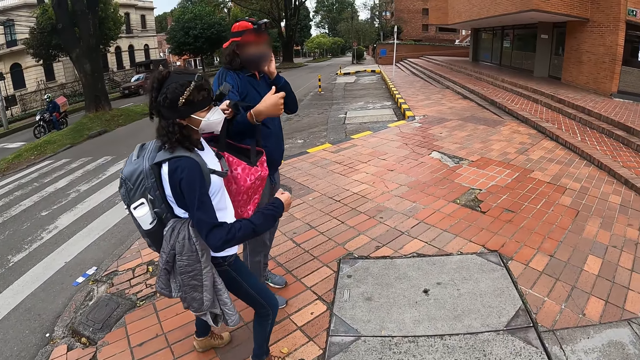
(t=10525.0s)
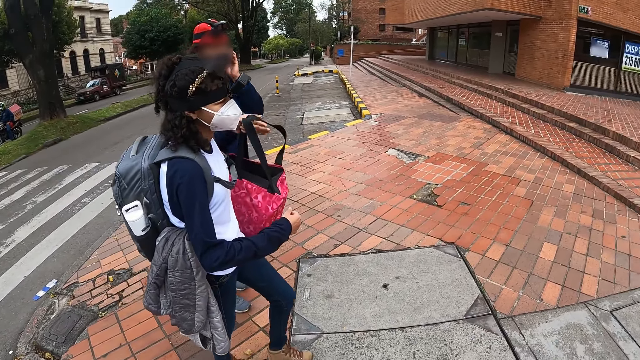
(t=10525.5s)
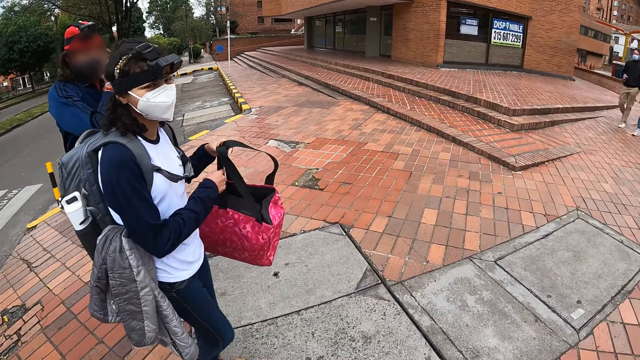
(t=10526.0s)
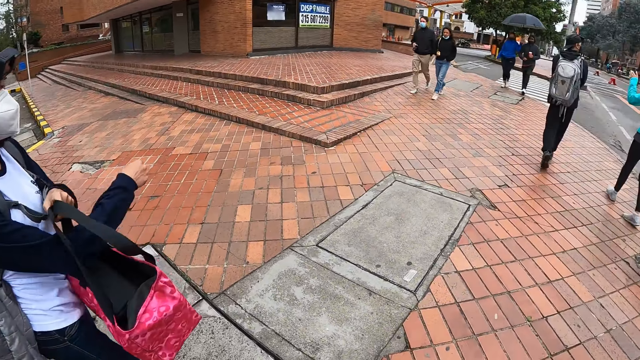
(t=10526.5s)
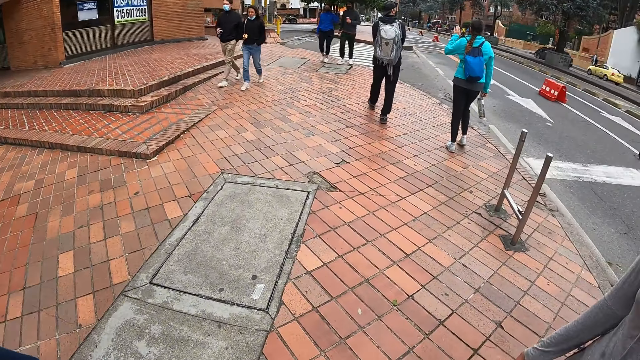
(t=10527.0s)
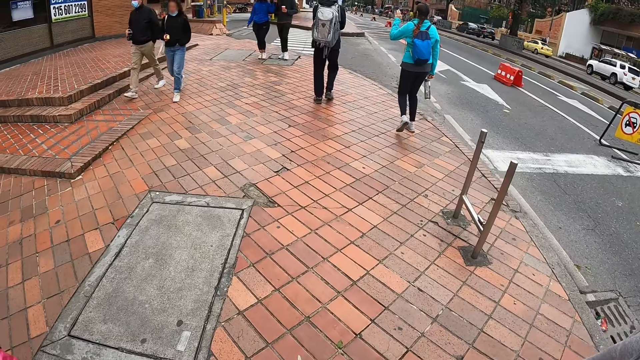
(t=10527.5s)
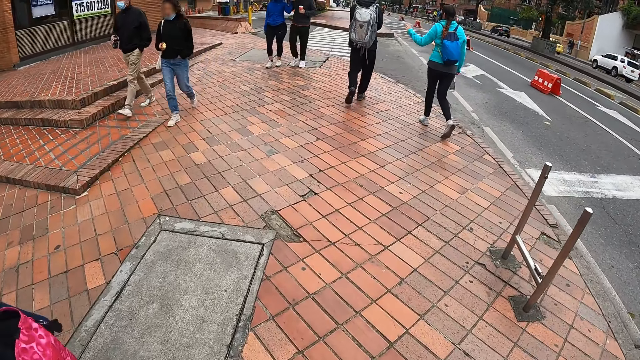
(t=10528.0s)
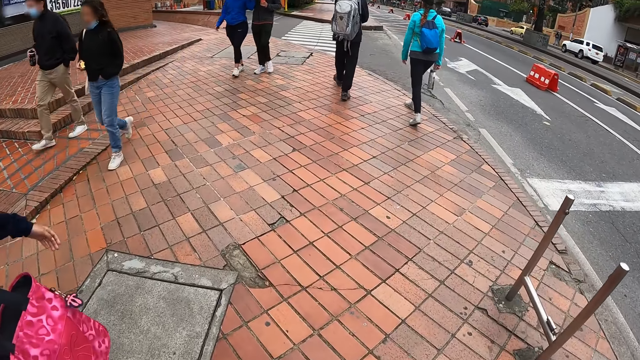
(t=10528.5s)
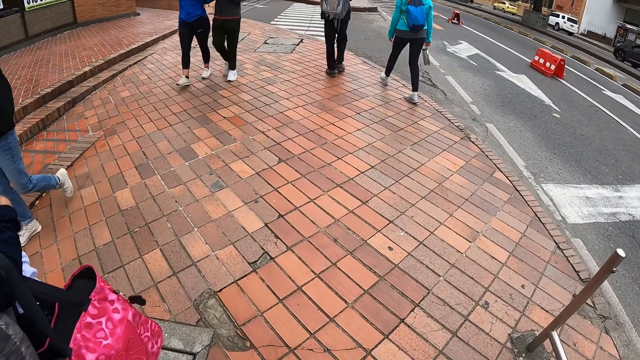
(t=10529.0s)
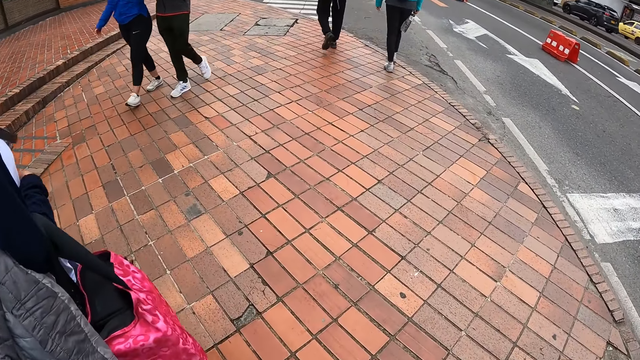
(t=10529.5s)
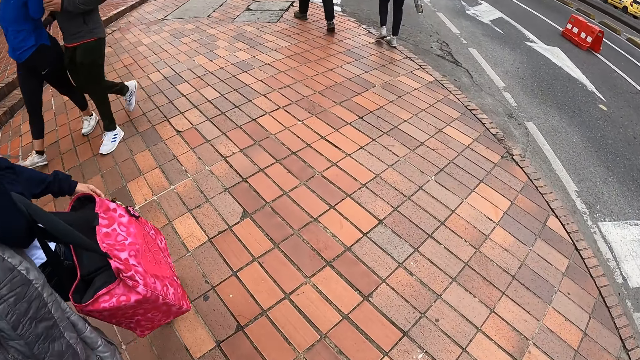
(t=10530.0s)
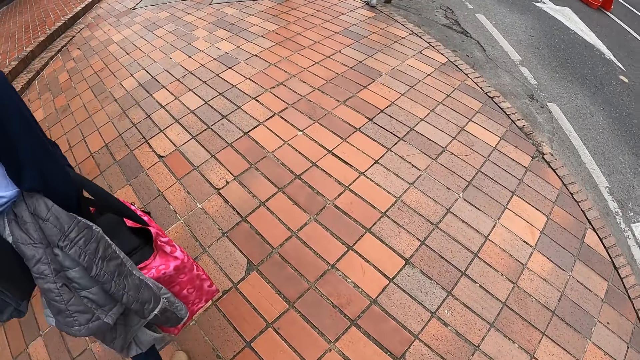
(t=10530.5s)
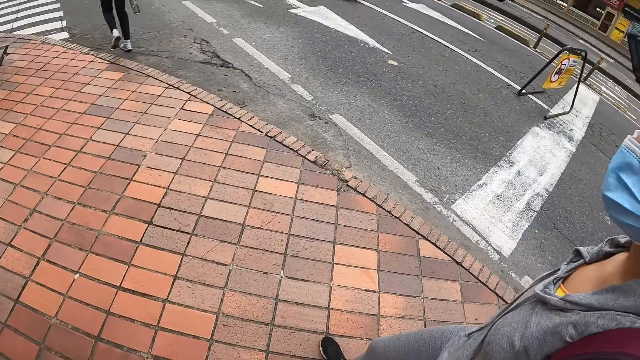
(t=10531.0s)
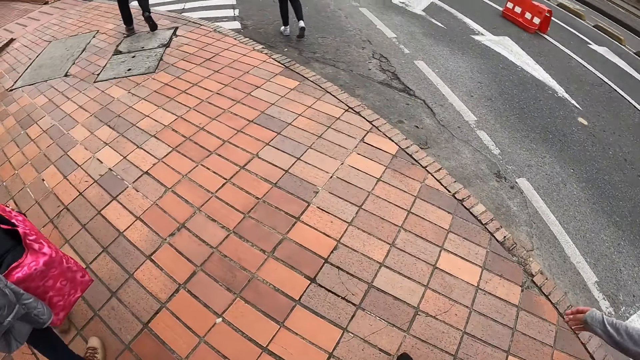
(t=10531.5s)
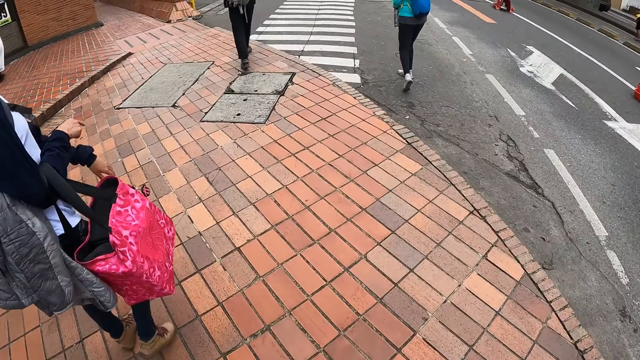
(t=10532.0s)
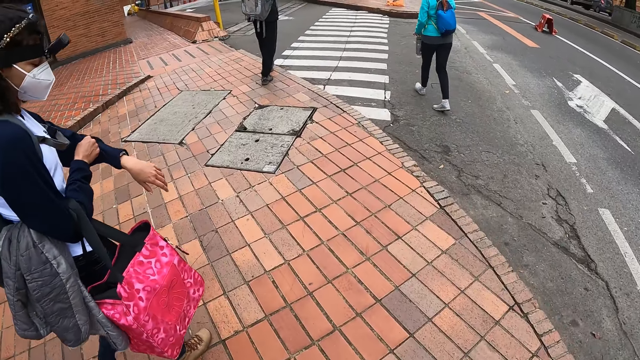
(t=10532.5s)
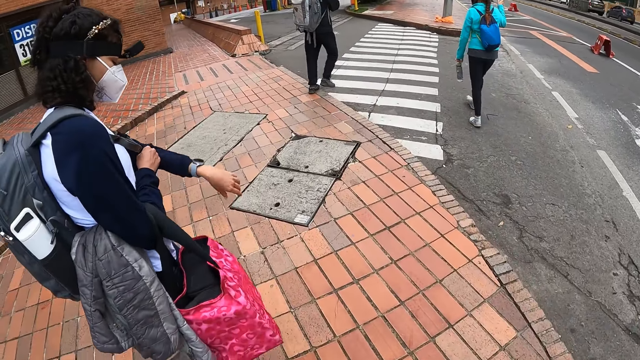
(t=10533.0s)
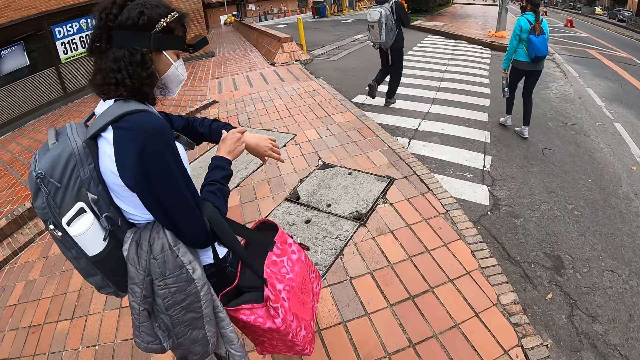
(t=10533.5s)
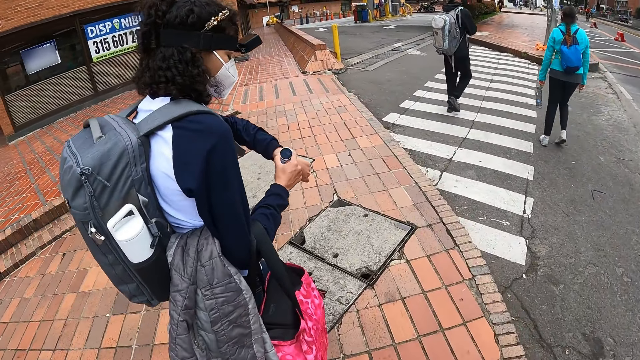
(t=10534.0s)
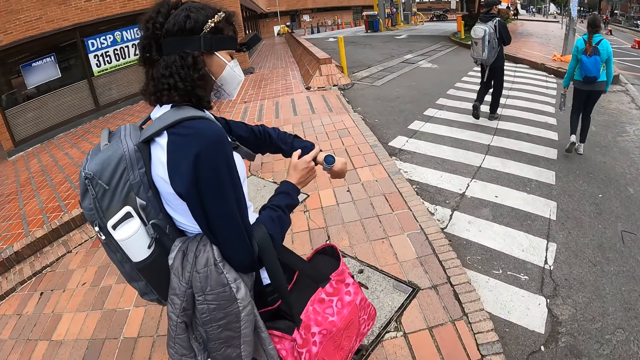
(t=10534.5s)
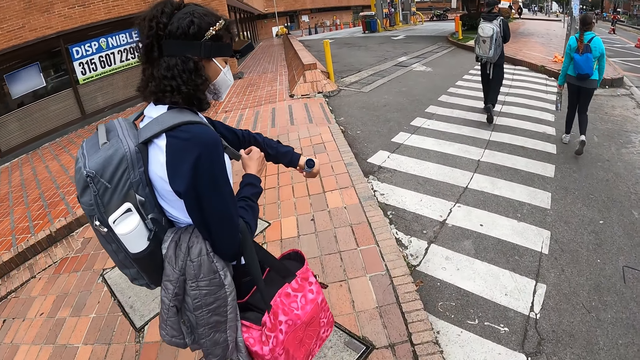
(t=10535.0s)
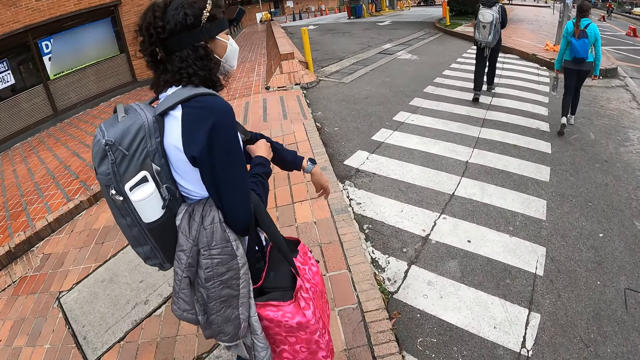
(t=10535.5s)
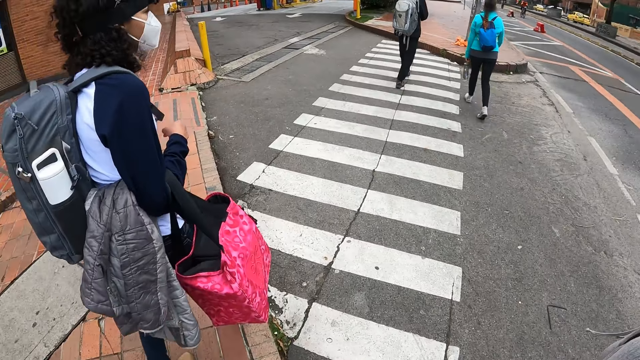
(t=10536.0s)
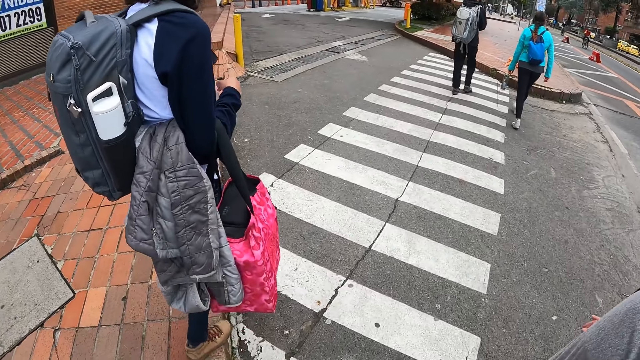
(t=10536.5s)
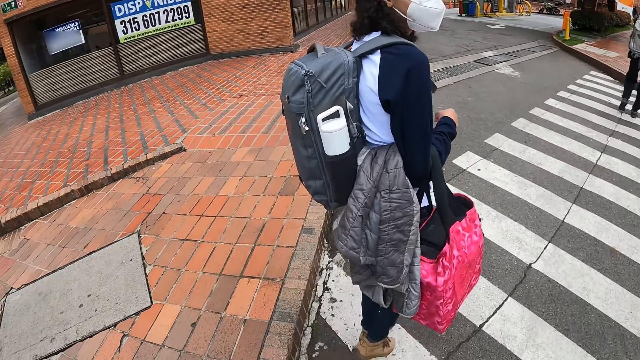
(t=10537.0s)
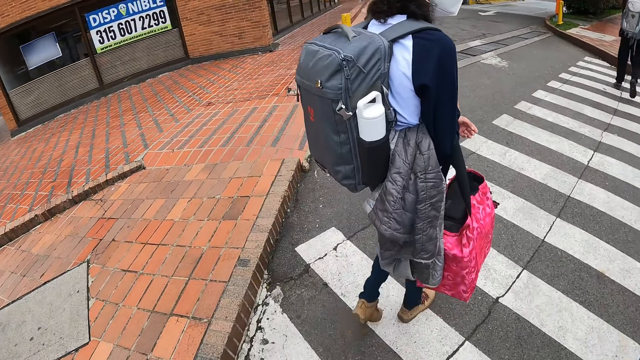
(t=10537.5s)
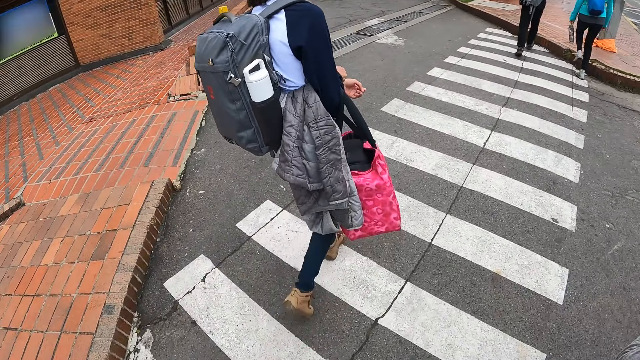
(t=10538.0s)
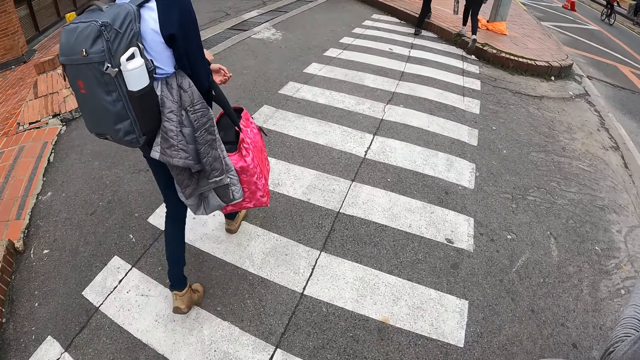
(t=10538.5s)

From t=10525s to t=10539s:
The woman collects a bag from the man with her left hand and wears the bag in her right hand. The camera wearer walks on the sidewalk. The woman adjusts a wristwatch on her left hand with her right hand.

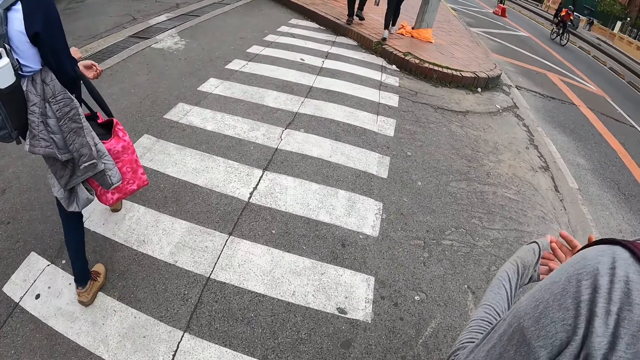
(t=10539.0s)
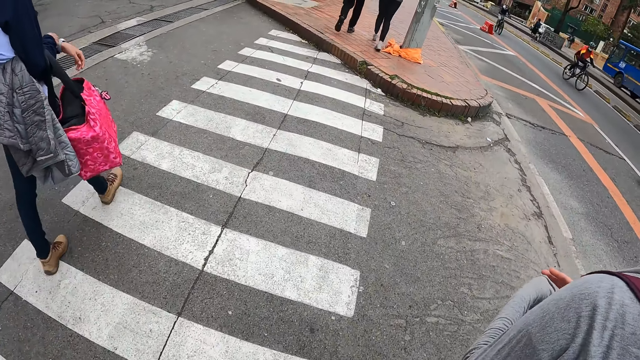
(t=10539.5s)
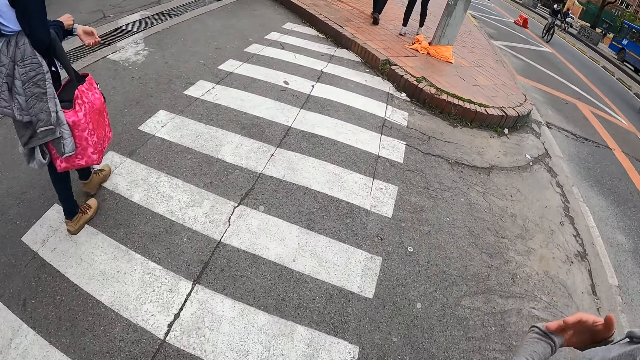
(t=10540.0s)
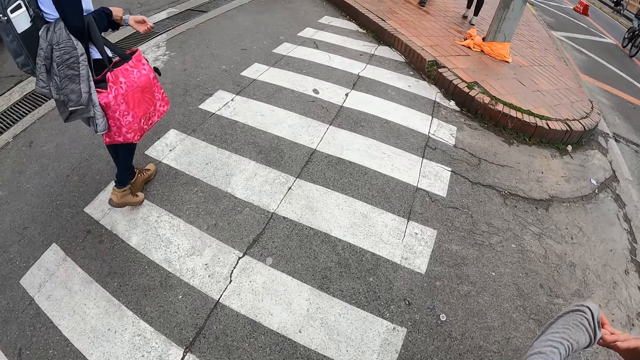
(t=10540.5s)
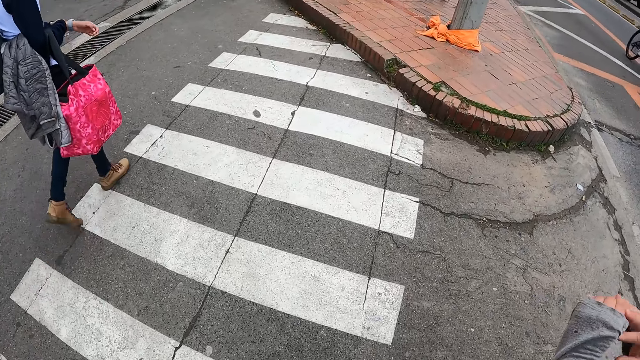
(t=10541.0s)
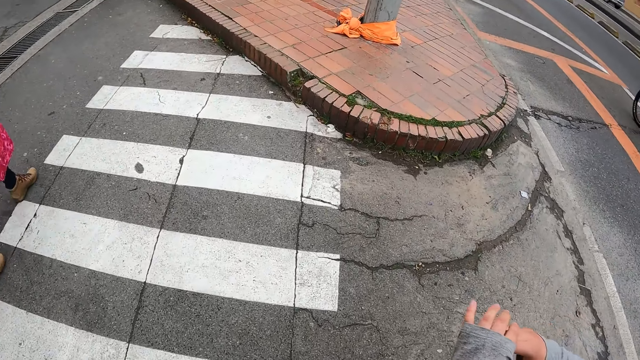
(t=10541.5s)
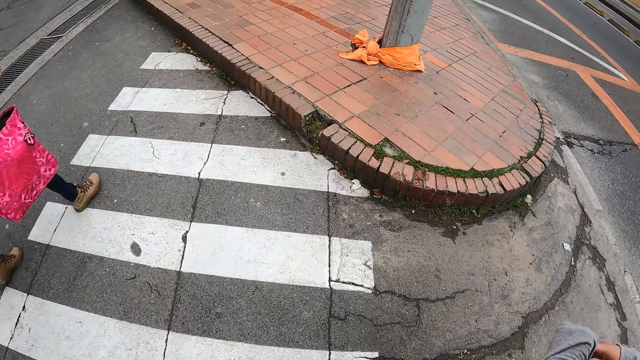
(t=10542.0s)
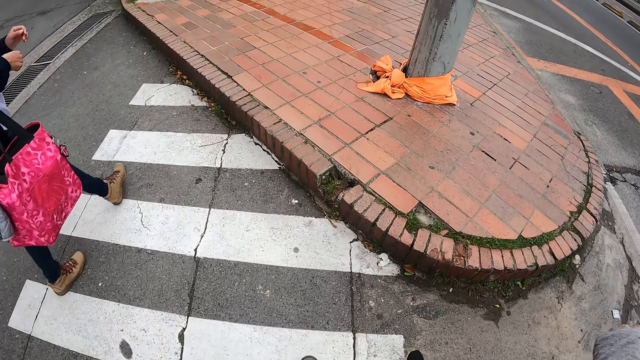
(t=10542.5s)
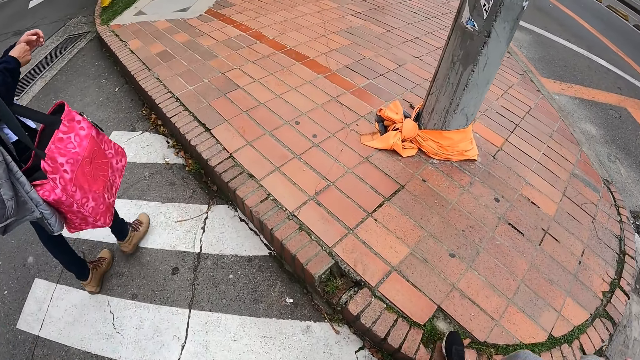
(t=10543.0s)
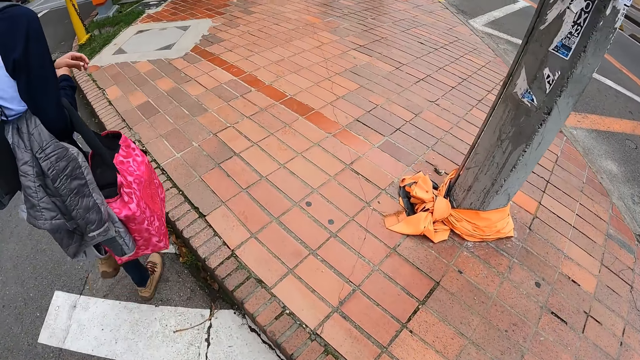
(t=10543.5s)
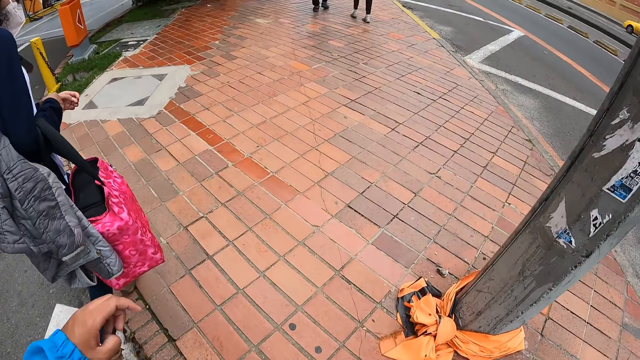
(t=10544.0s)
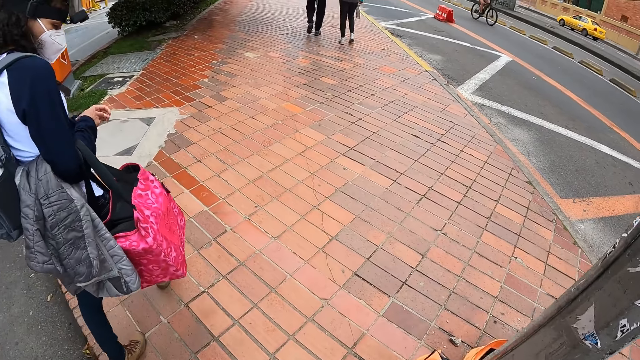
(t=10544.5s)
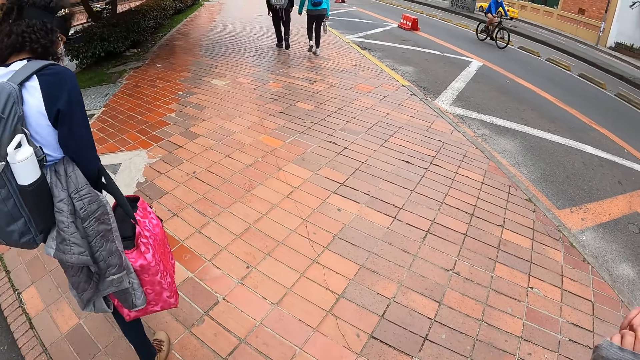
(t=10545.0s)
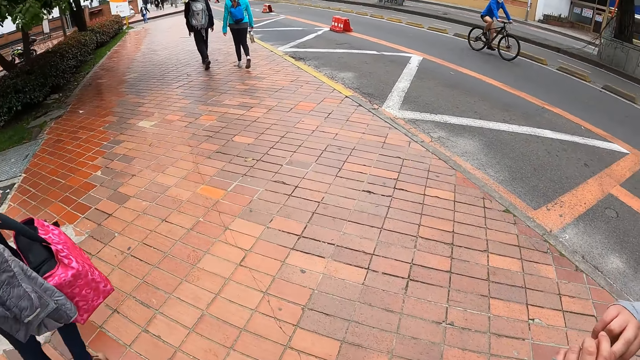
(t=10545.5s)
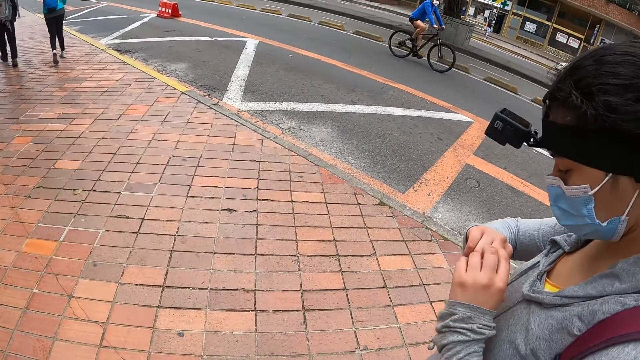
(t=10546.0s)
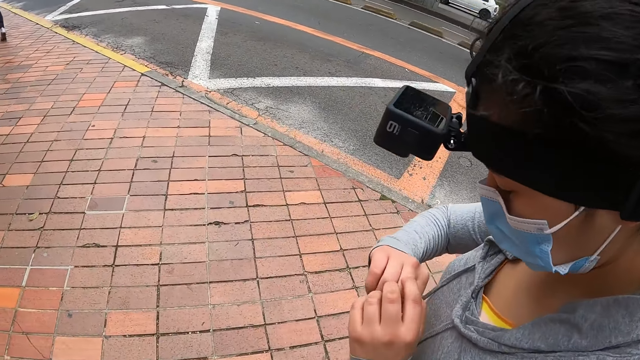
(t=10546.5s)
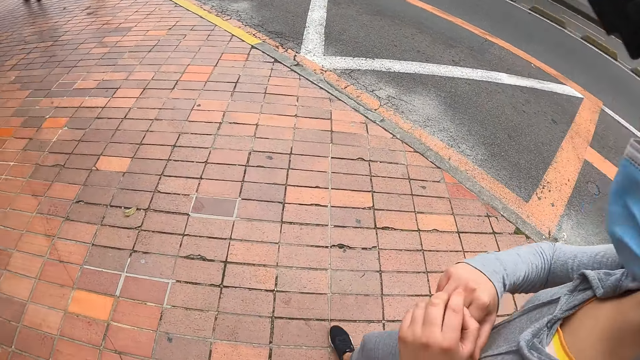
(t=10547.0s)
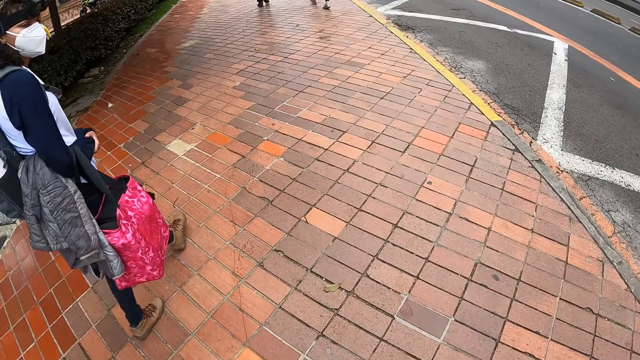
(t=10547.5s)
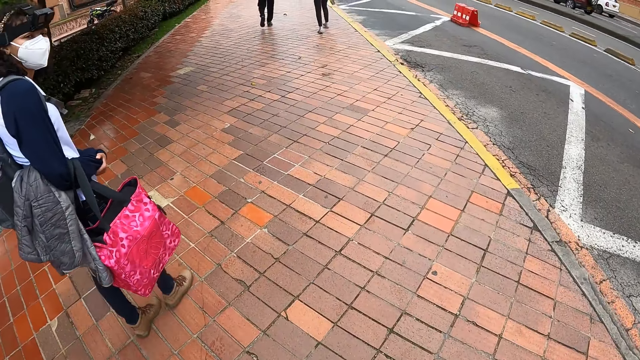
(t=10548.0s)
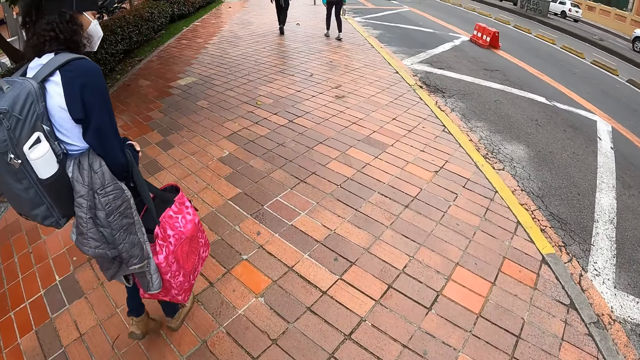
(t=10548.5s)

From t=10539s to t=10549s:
A woman walks on the sidewalk. Another woman looks at both hands. Another woman touches knuckles.
